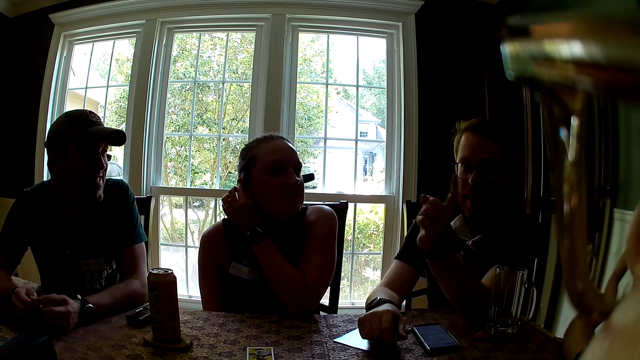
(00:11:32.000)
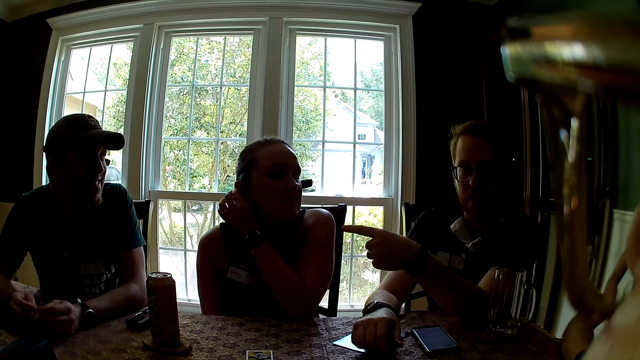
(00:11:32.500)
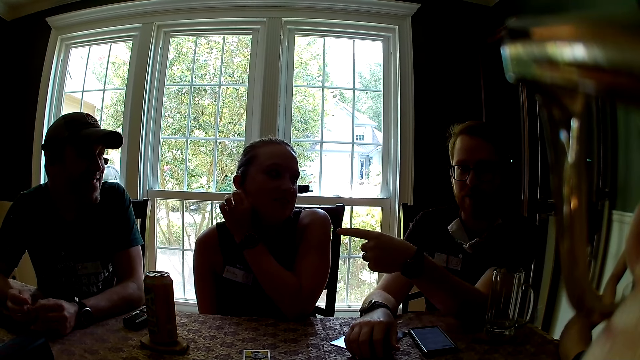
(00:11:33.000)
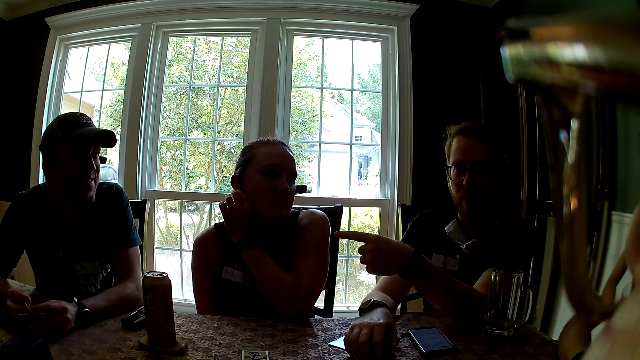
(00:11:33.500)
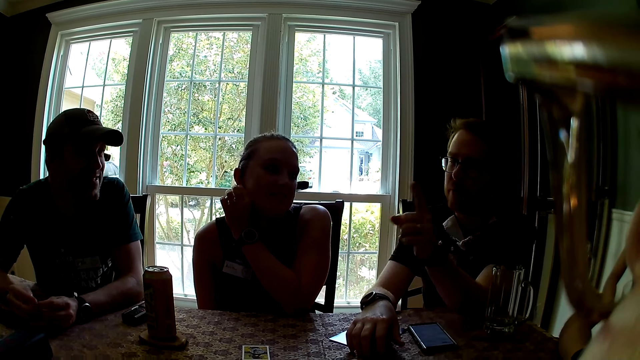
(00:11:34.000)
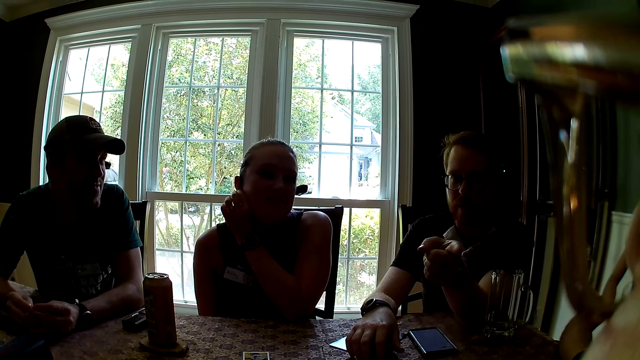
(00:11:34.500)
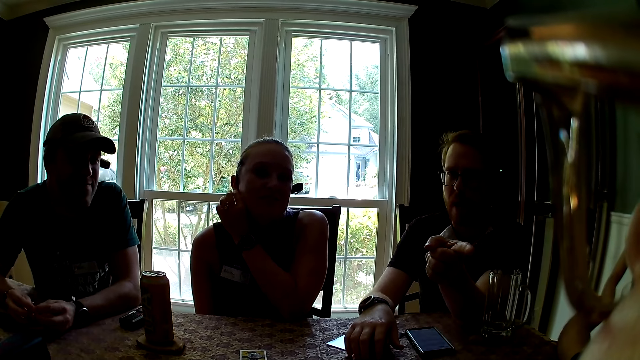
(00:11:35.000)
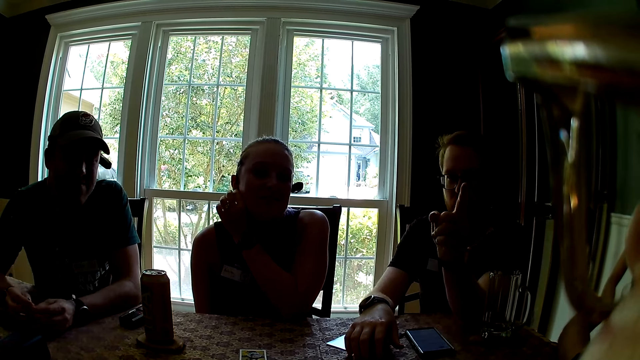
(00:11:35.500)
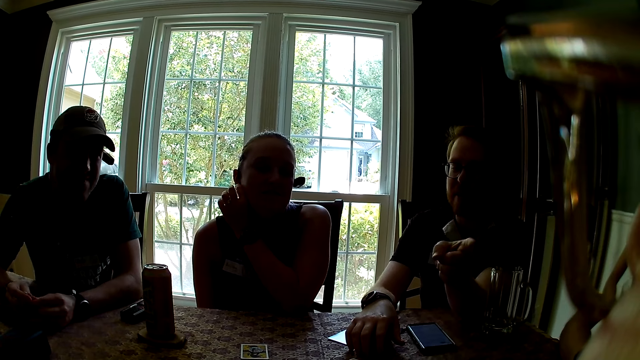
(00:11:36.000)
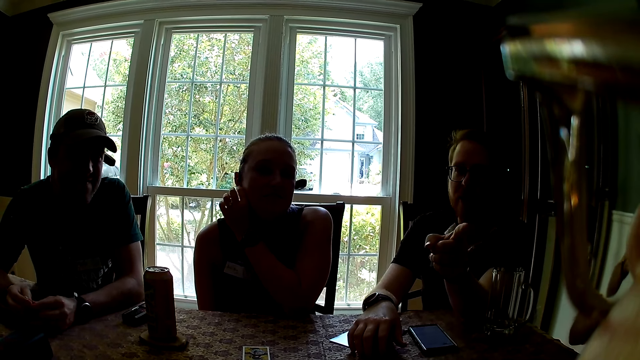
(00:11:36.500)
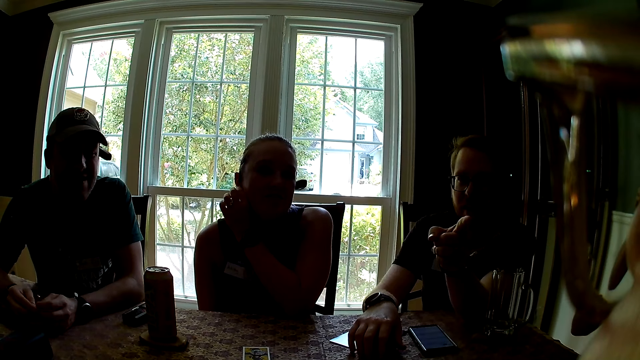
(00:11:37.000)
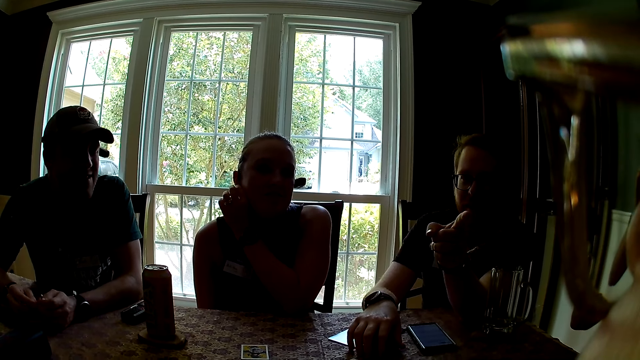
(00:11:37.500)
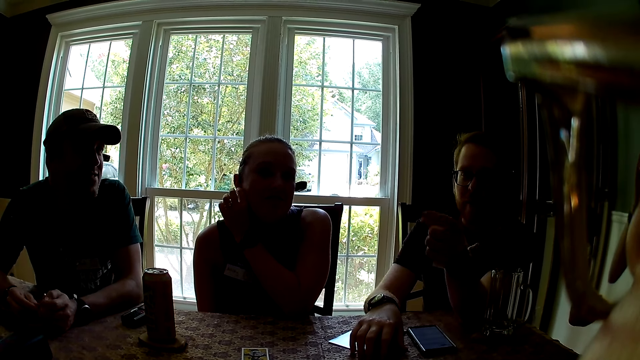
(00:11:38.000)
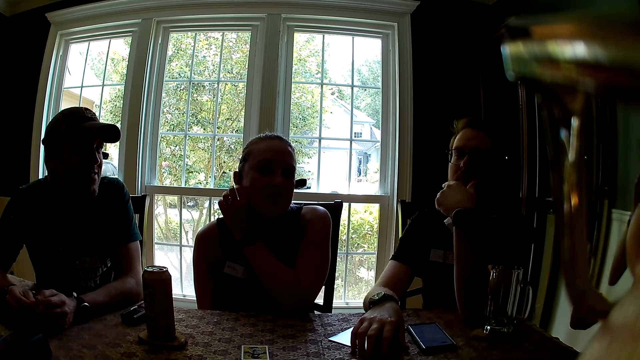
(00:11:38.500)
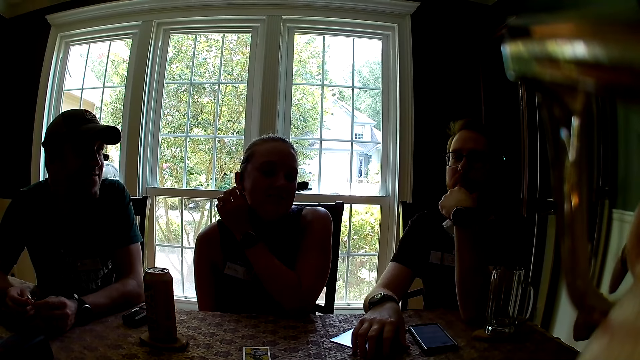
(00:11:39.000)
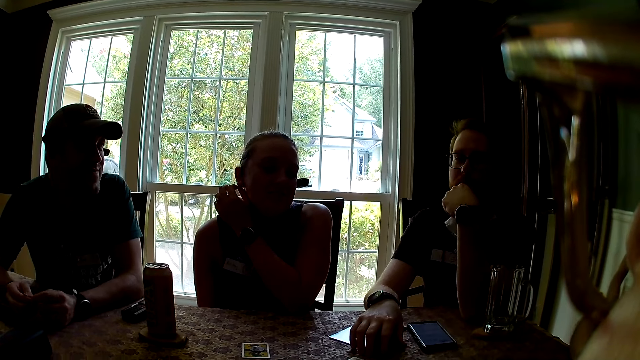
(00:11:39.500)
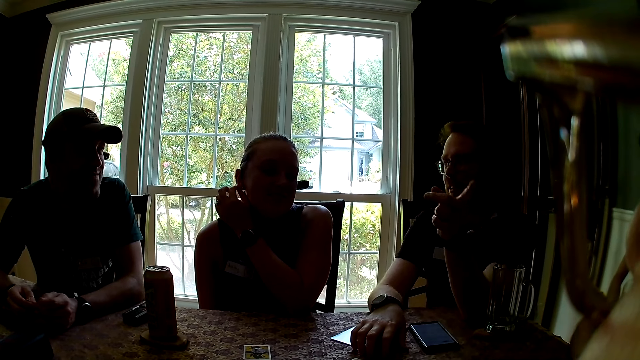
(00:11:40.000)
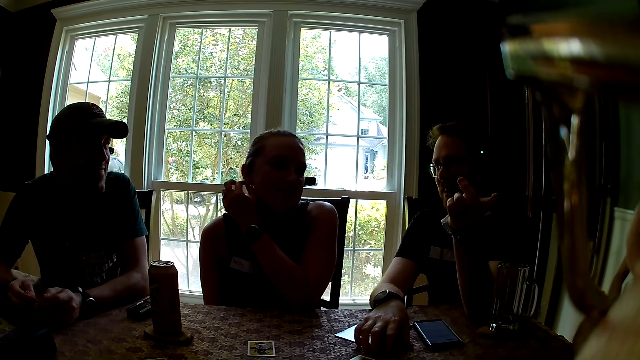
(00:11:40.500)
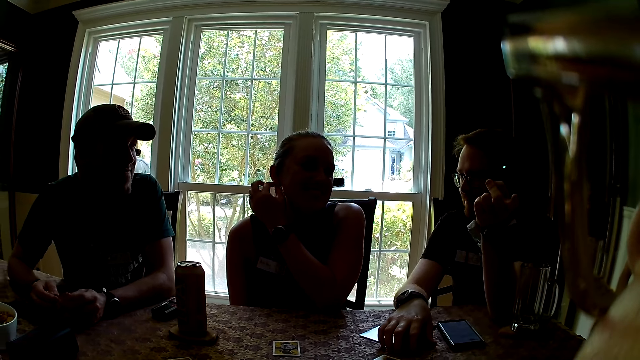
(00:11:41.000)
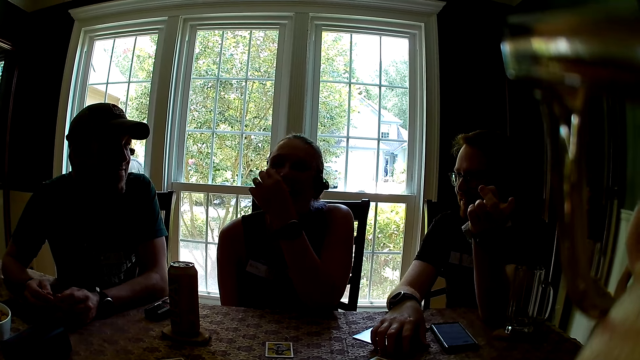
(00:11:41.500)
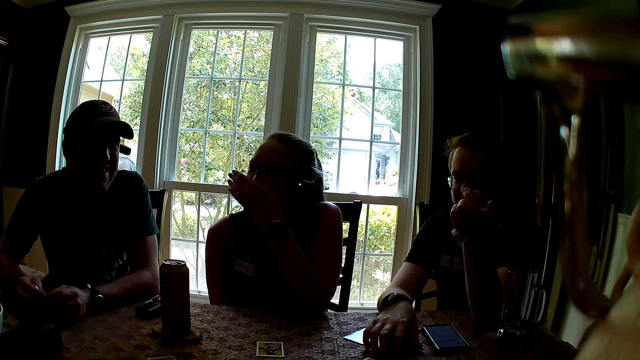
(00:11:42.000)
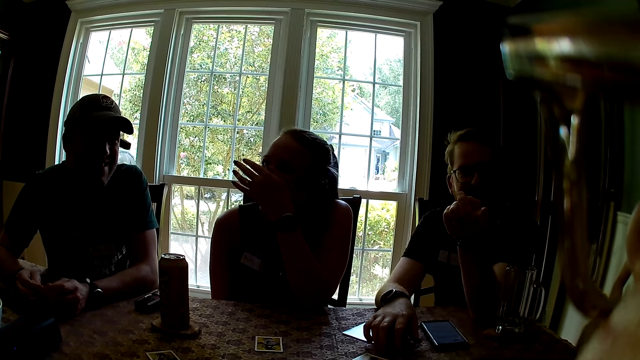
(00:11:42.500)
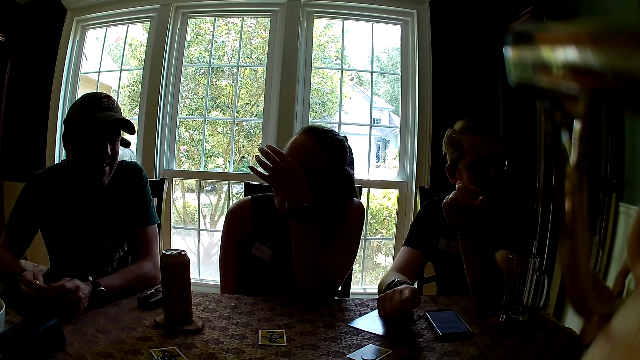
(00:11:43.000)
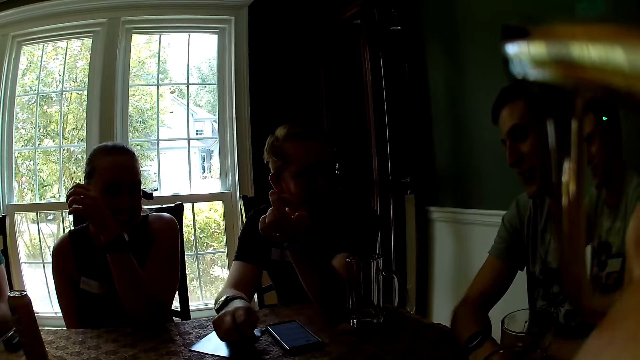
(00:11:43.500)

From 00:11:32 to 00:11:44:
A man points out.

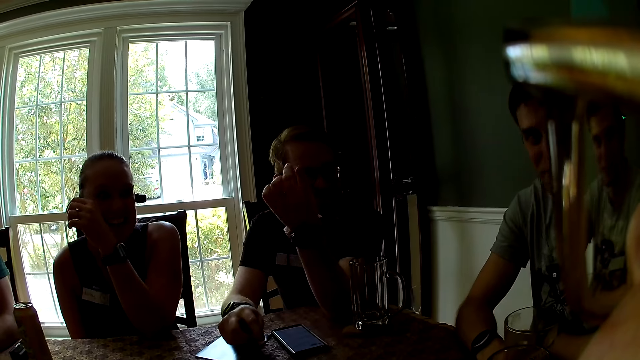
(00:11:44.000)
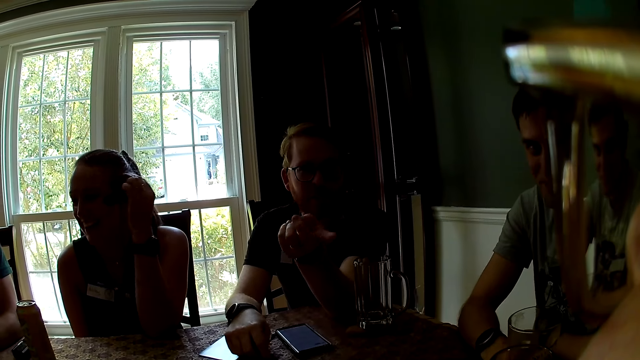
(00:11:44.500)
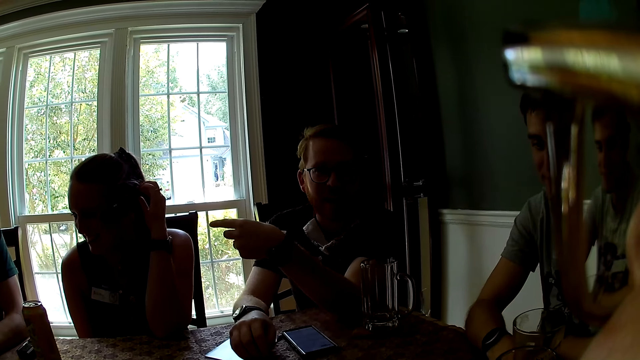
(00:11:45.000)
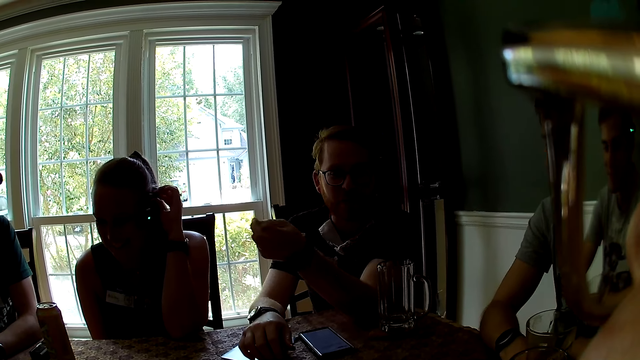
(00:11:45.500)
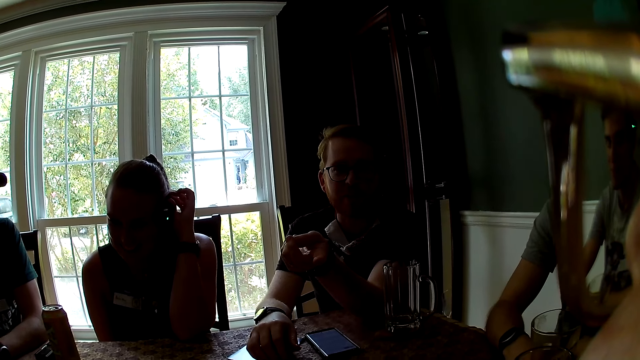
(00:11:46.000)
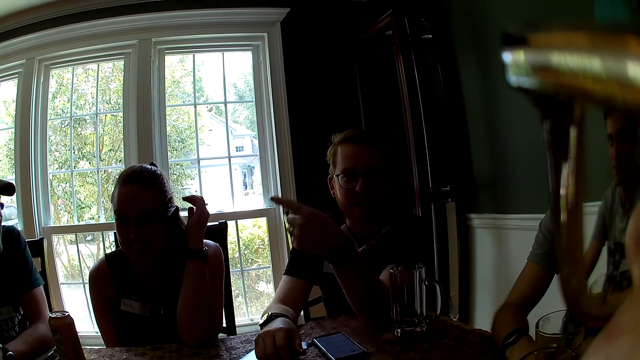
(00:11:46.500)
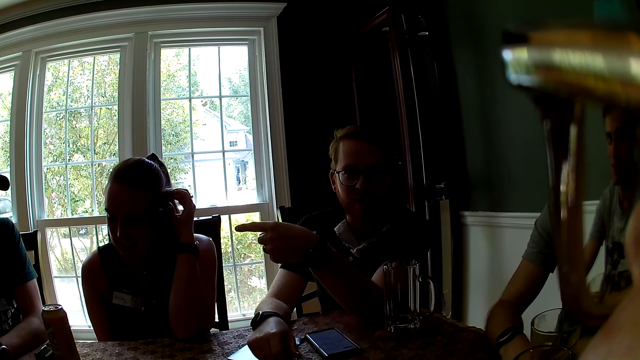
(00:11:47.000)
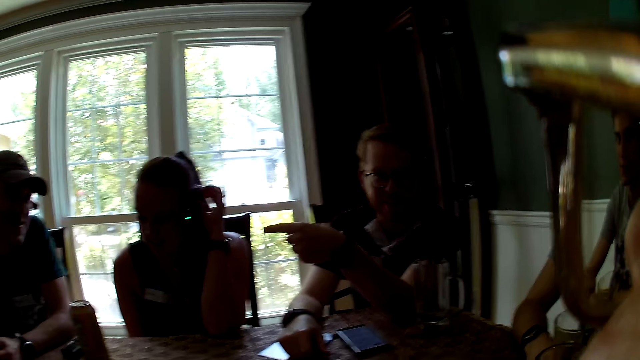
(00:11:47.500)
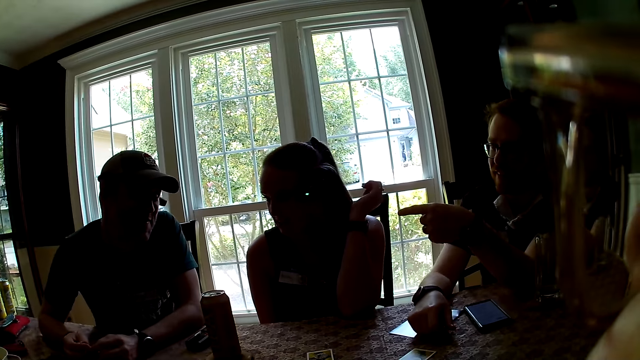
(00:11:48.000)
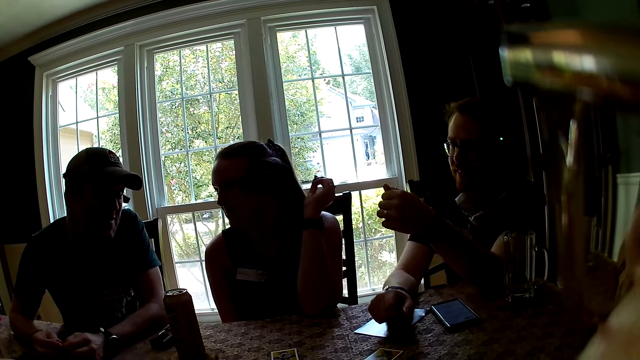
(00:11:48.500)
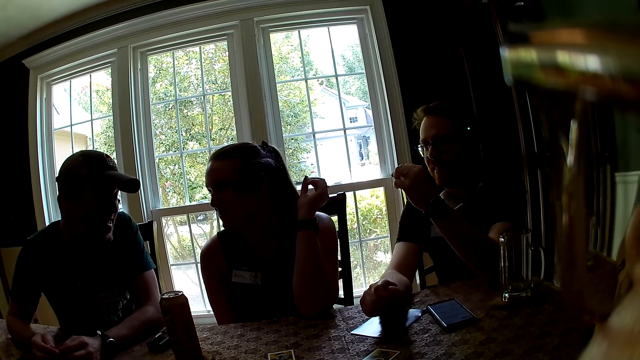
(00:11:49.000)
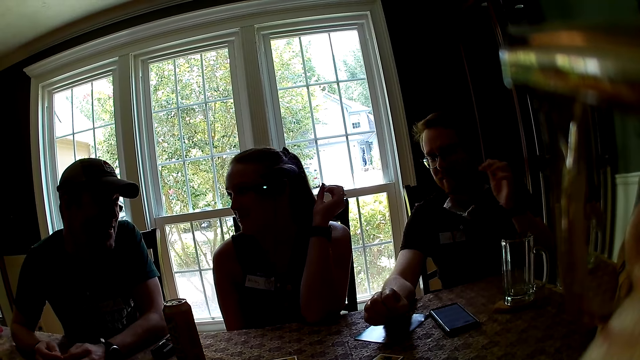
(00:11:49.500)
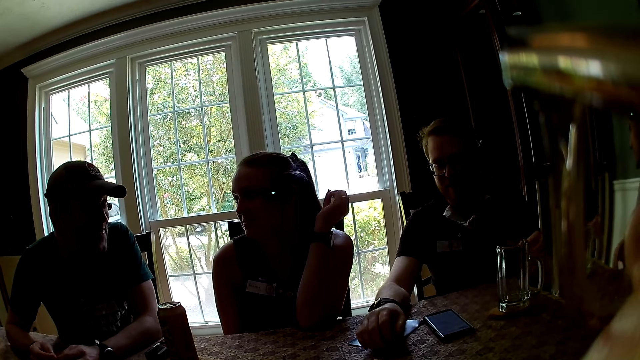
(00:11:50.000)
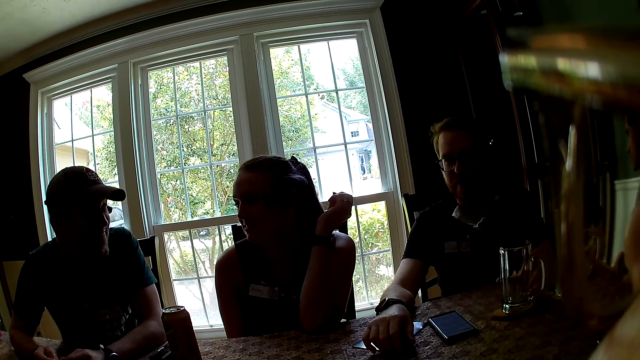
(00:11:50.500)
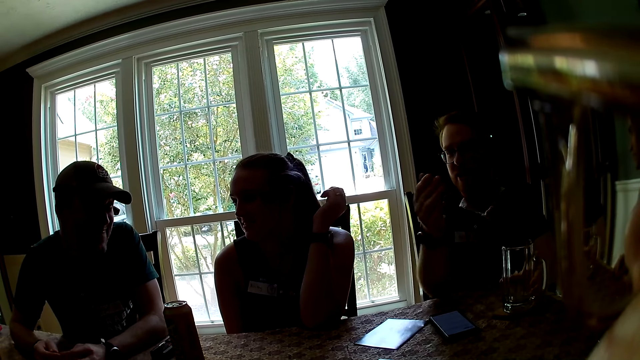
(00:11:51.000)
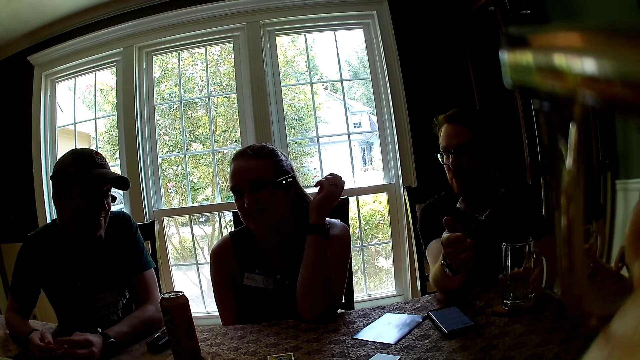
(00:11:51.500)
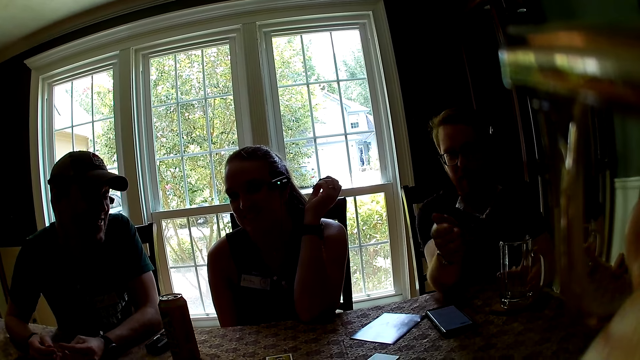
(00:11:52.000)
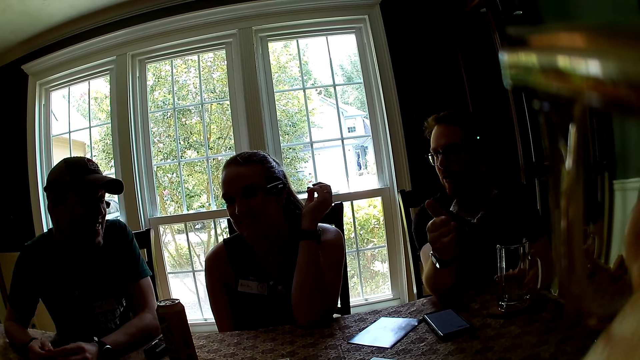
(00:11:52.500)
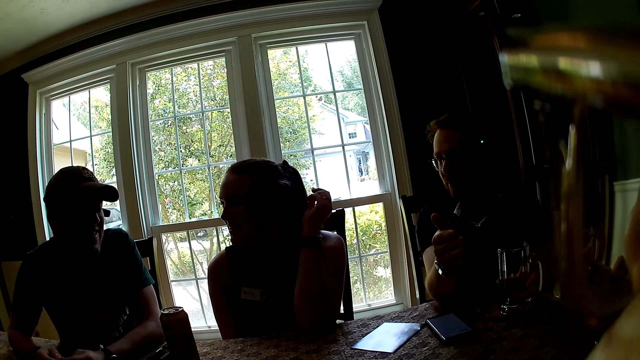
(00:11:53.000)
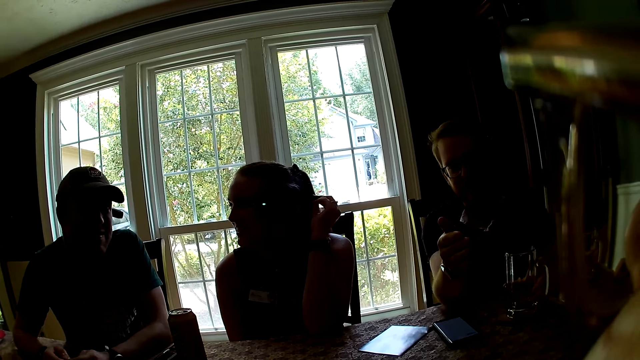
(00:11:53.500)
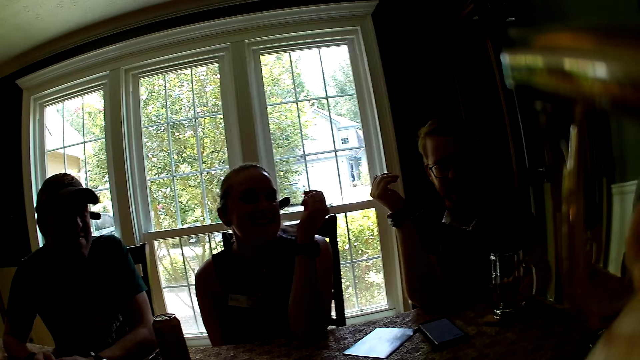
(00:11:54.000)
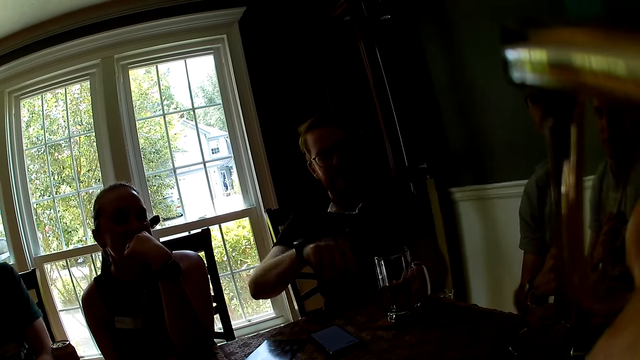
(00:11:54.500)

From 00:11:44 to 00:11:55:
The camera wearer looks around. A man talks. Another man interacts with a third man. The first man points out. The camera wearer looks around. The third man holds the jug with his hands. The first man talks.
